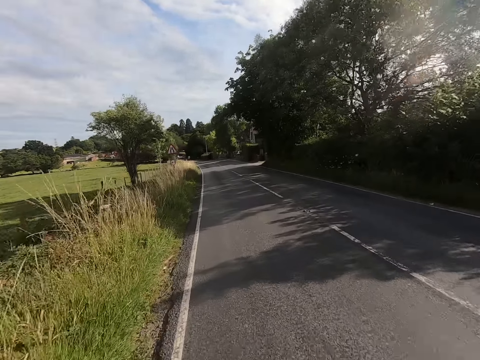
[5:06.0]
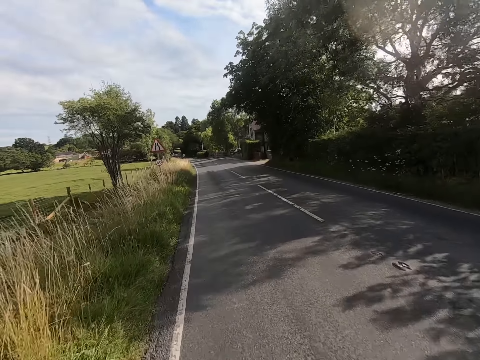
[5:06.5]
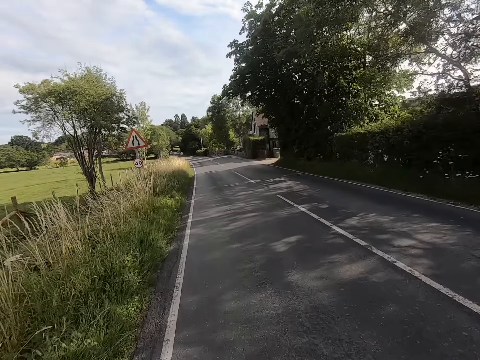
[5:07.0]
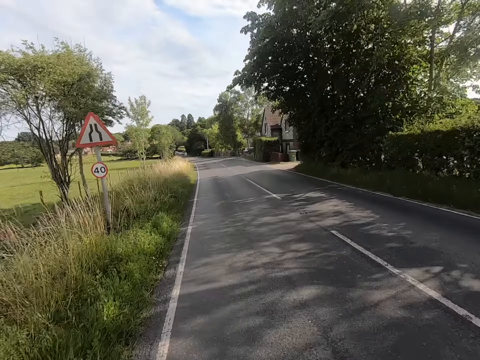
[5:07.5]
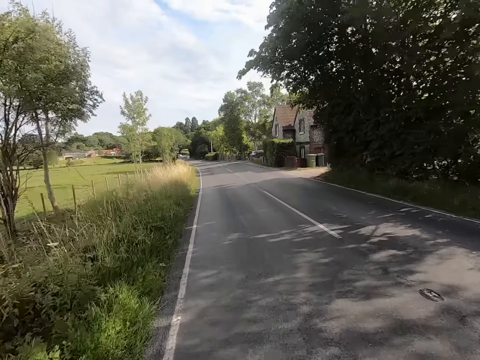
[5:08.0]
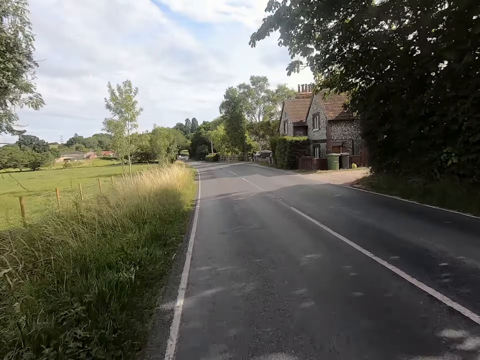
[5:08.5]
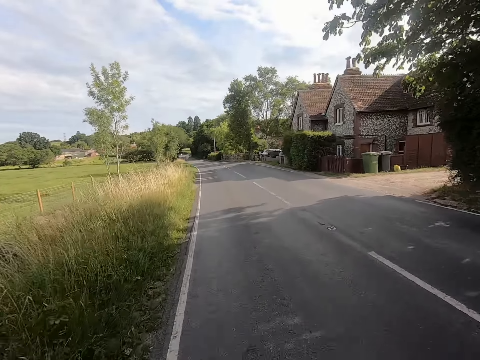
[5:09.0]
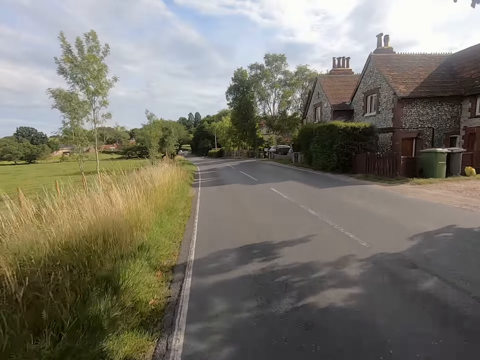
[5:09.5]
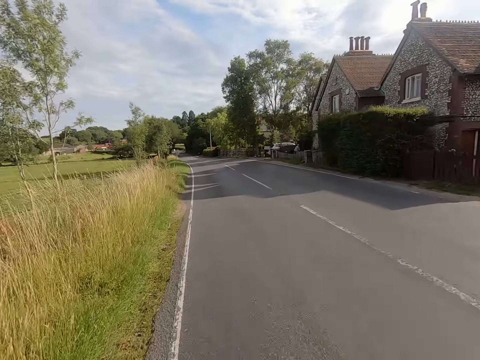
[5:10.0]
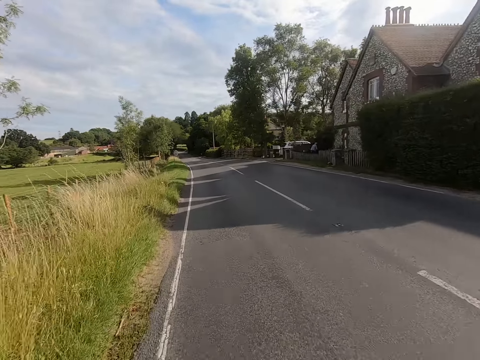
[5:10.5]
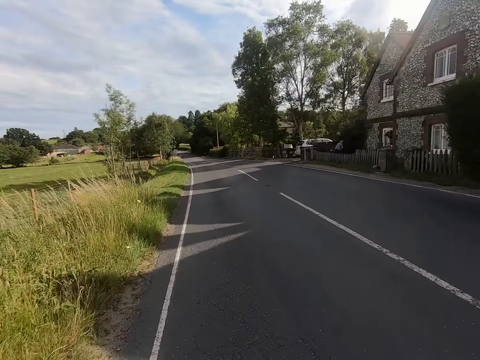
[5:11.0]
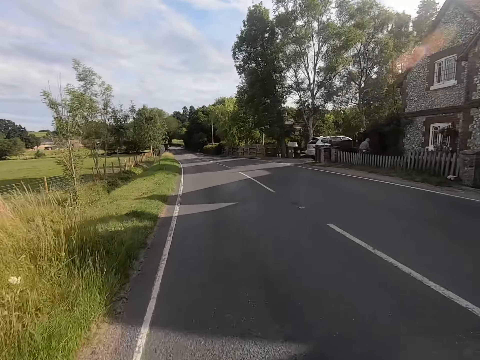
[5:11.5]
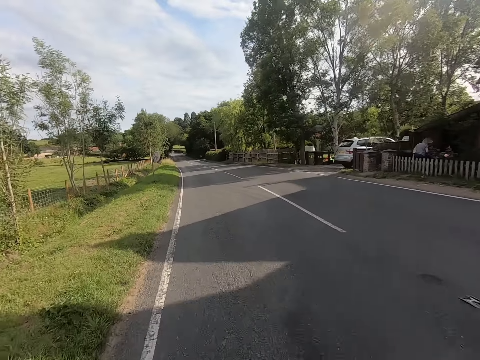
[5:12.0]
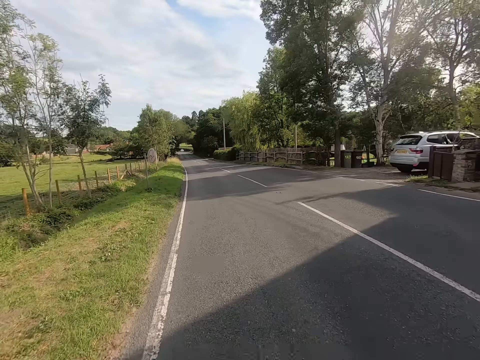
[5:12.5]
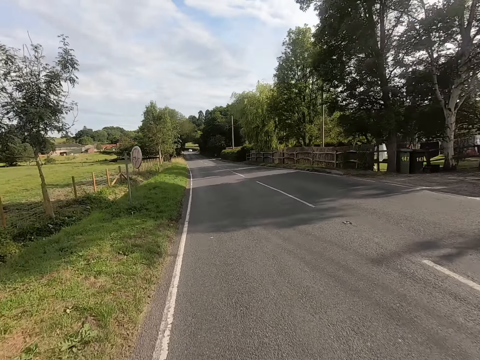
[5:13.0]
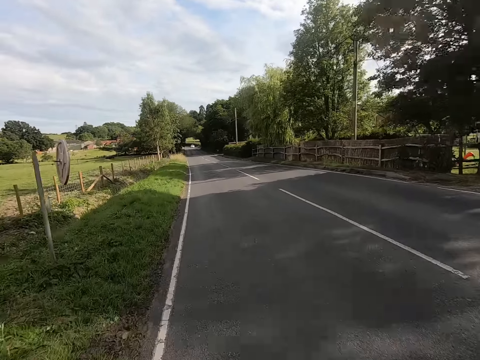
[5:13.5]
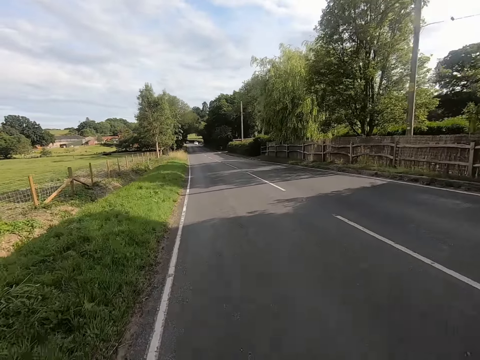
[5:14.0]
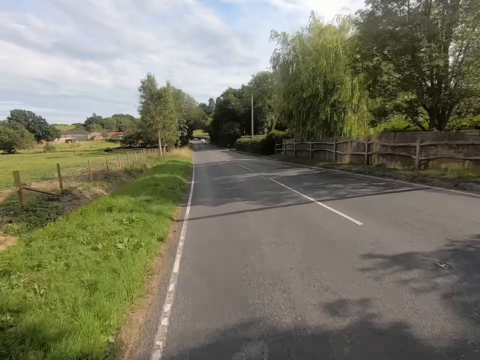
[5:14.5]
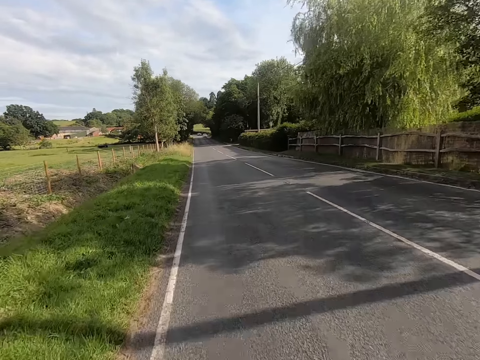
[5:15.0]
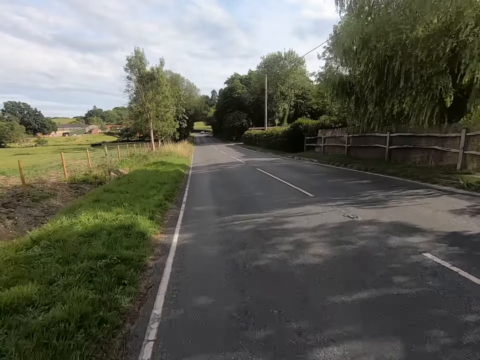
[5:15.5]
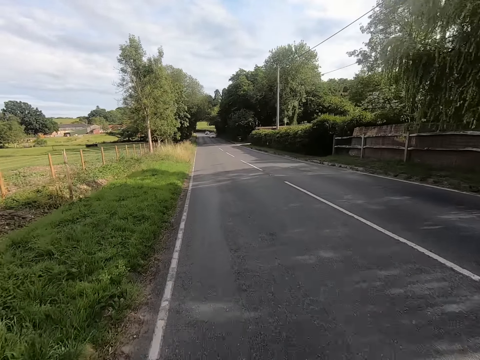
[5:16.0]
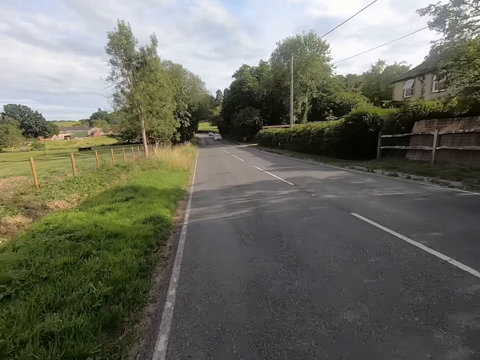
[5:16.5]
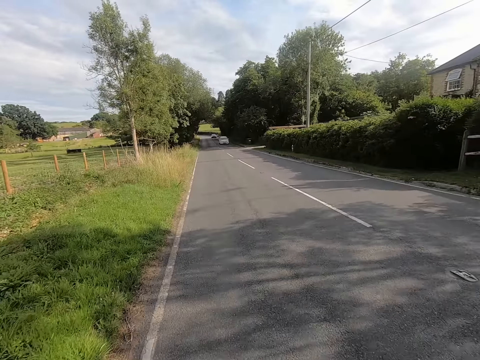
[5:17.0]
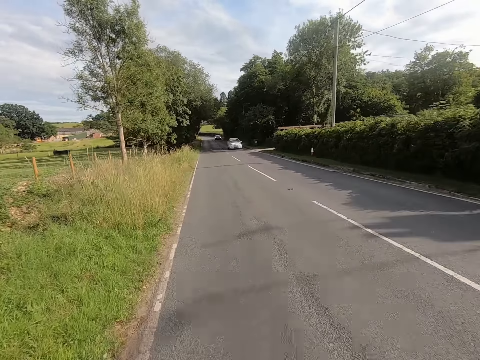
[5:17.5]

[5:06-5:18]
A person stands on the garden. The camera wearer rides a bicycle past the person. They ride the bicycle on the road.

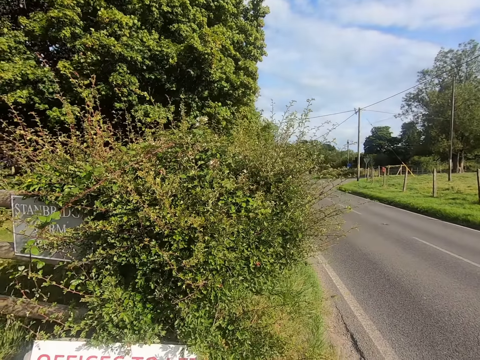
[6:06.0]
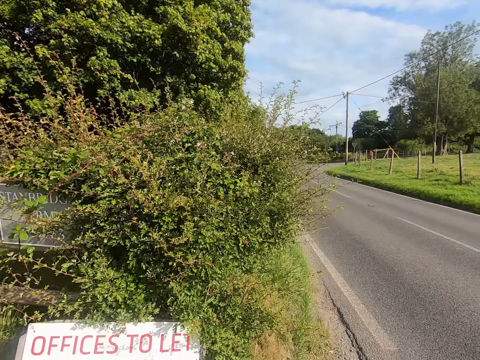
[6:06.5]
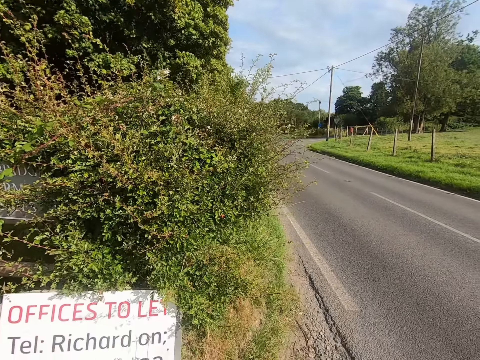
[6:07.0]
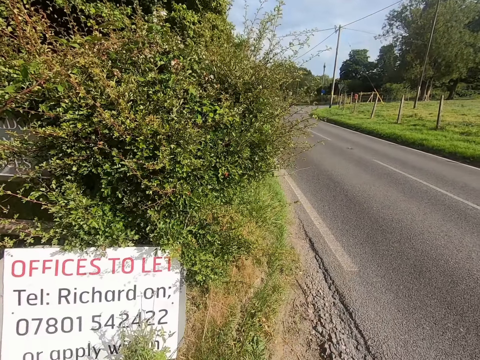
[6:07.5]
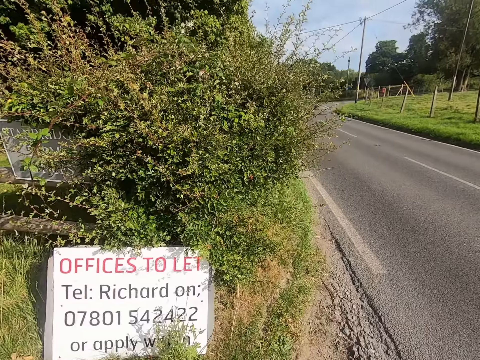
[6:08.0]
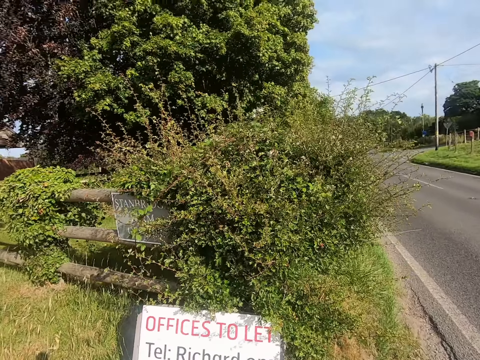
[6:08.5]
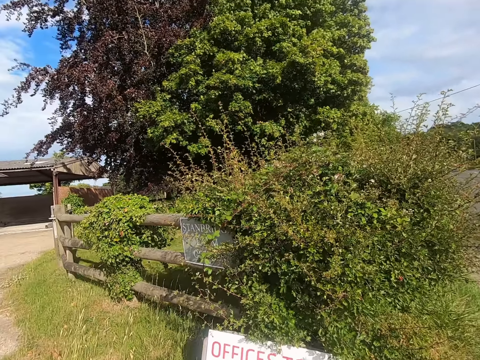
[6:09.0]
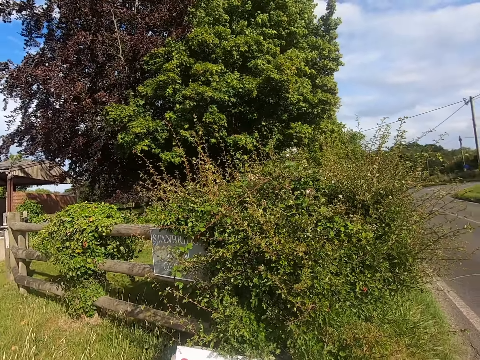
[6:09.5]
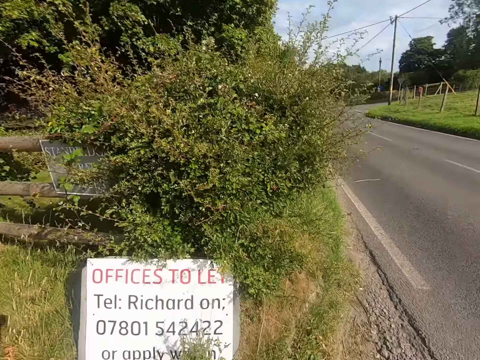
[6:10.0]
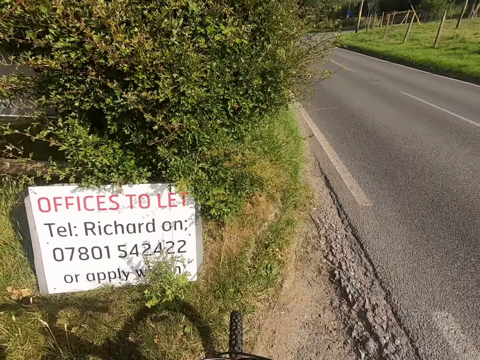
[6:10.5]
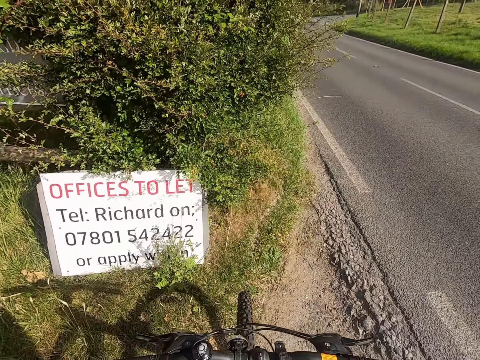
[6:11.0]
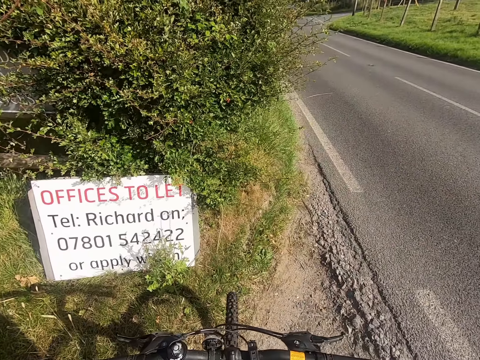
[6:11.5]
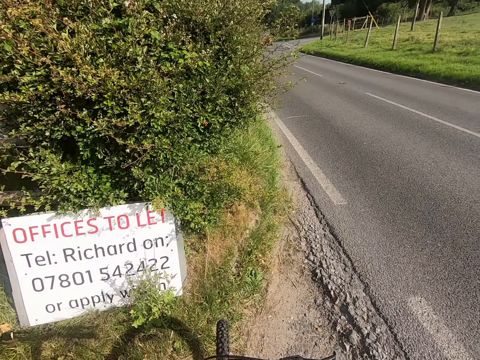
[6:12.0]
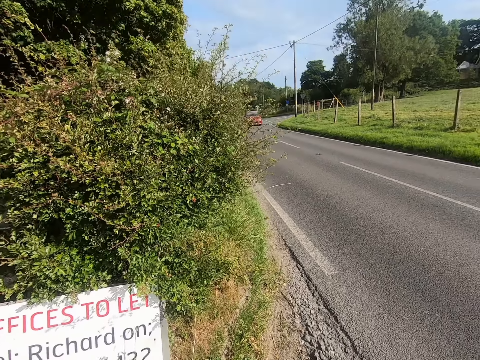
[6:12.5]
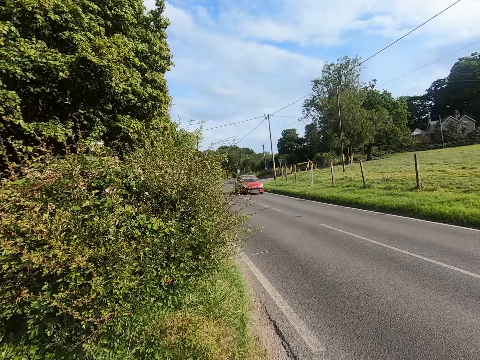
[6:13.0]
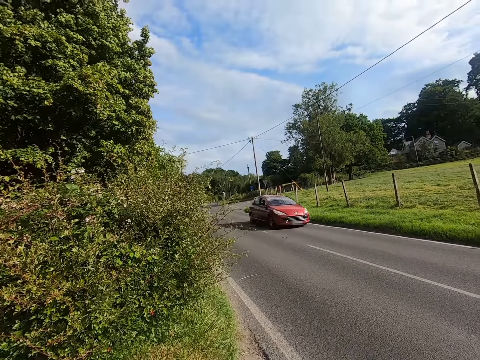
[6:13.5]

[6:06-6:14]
The camera wearer does something. They look around.

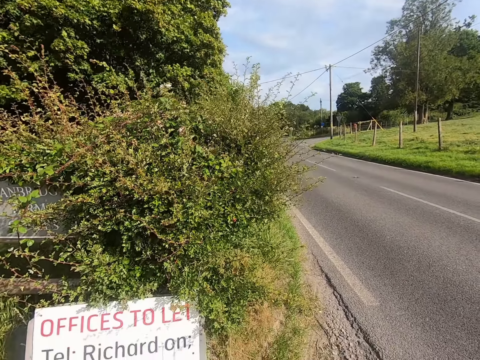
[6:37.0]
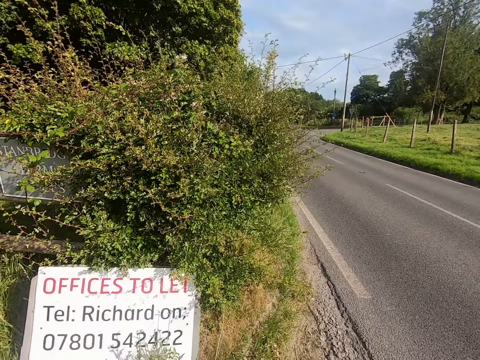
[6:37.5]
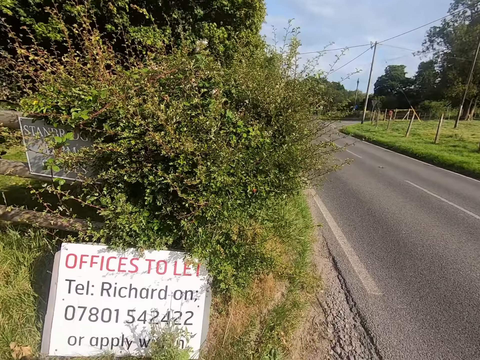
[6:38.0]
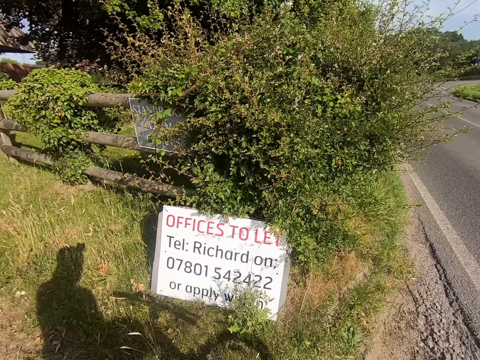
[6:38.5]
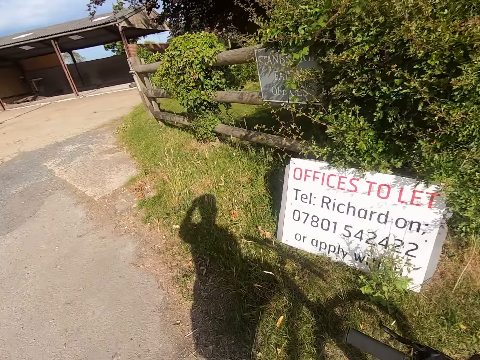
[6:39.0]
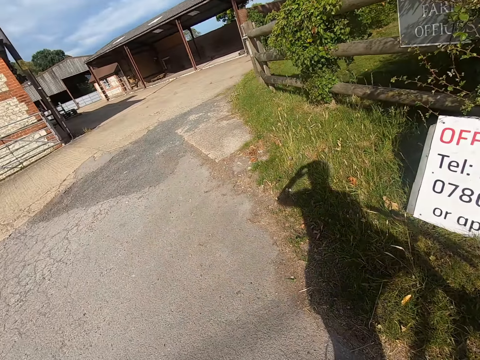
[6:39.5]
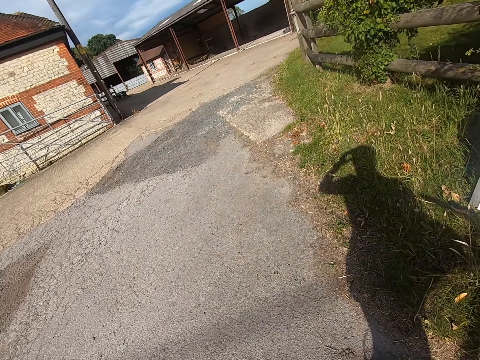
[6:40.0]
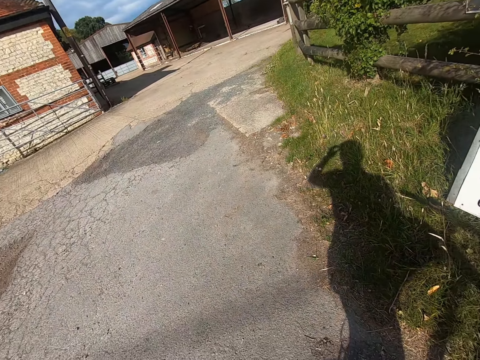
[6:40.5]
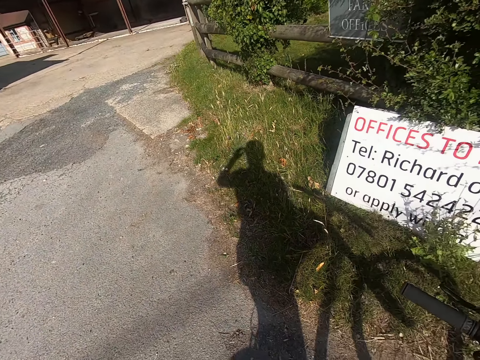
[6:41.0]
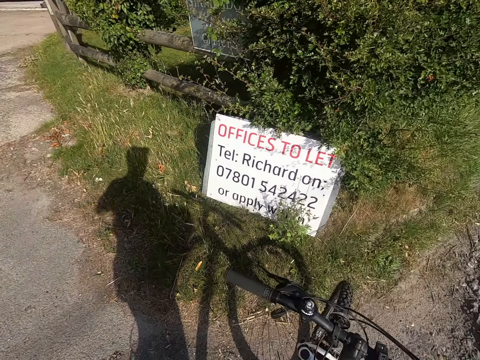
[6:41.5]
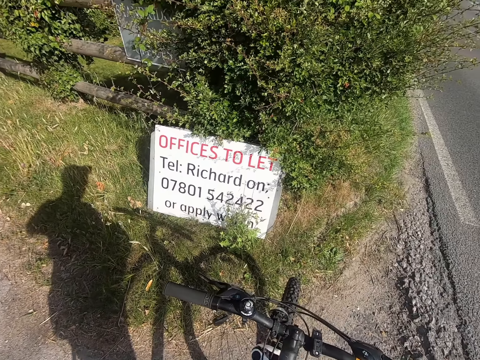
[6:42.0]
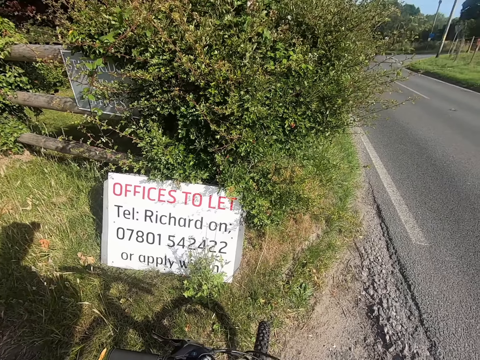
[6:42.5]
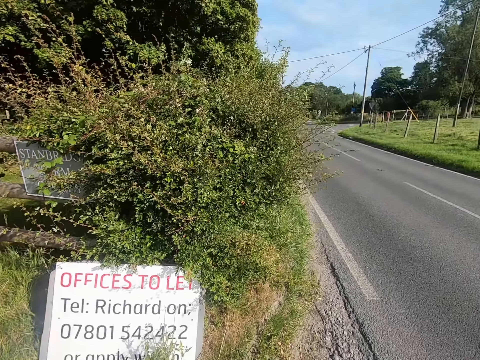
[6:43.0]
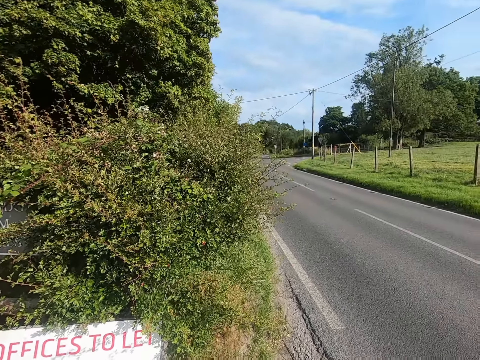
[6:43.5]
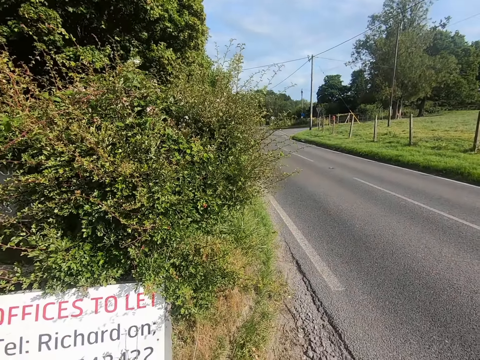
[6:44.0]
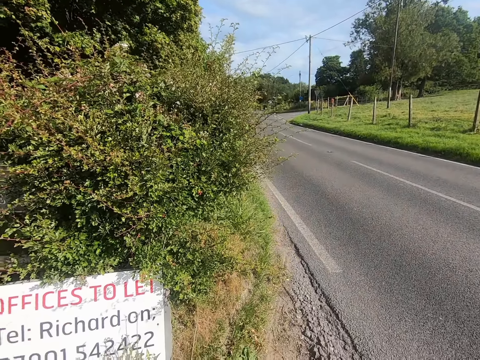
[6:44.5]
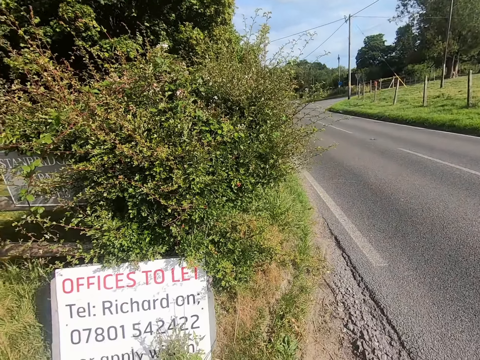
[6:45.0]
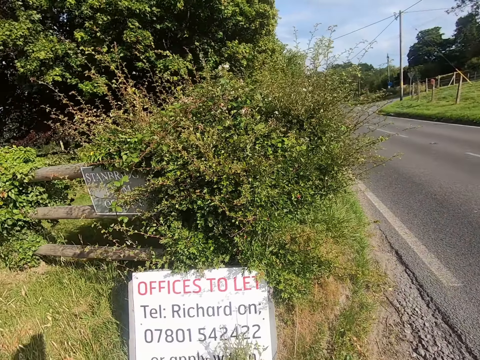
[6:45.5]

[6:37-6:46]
The camera wearer looks around. They do something.
